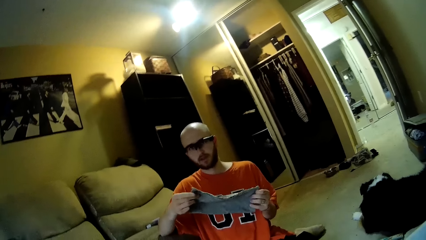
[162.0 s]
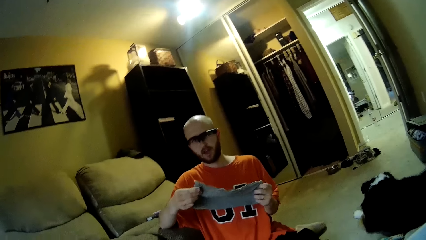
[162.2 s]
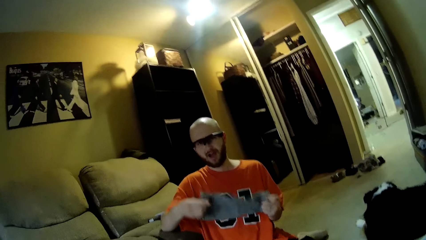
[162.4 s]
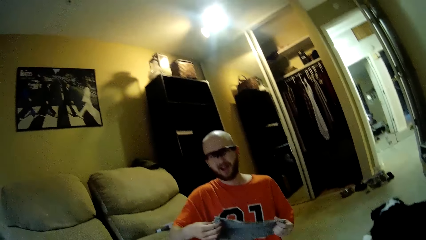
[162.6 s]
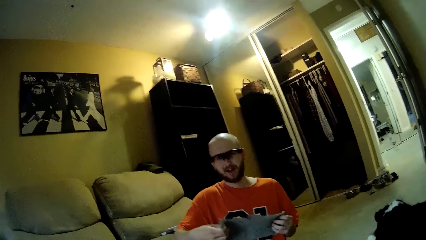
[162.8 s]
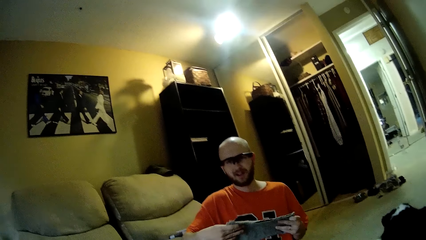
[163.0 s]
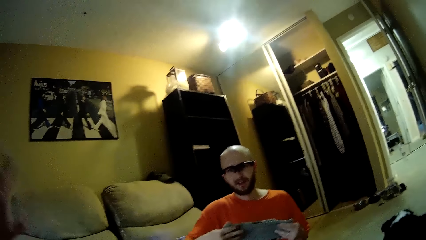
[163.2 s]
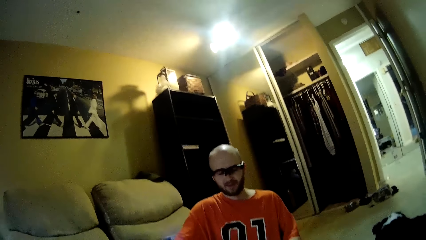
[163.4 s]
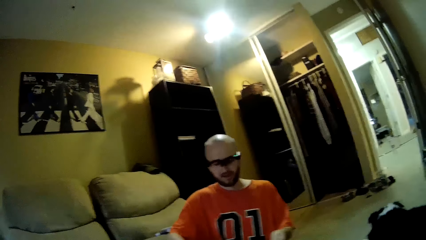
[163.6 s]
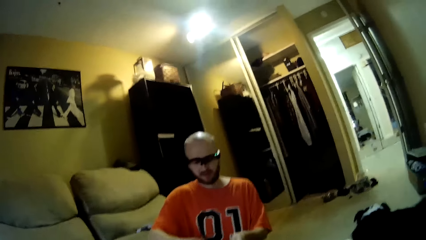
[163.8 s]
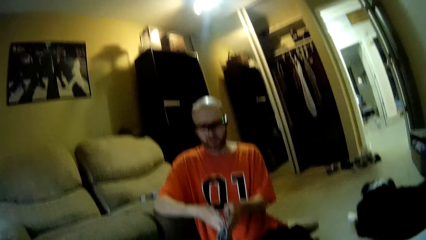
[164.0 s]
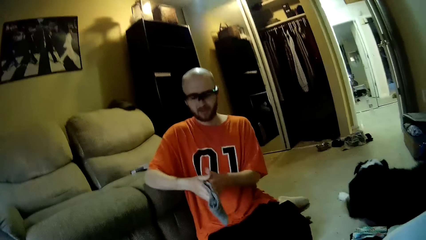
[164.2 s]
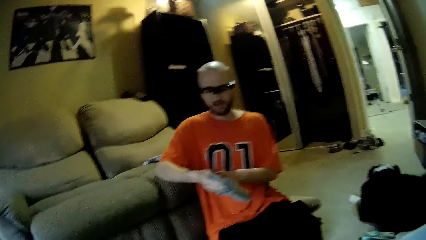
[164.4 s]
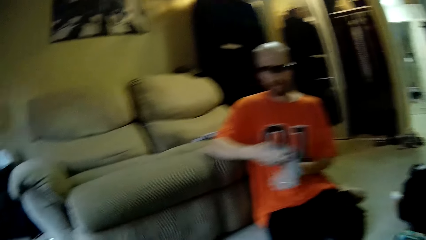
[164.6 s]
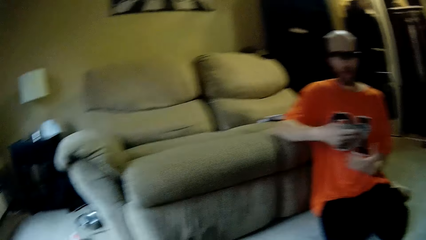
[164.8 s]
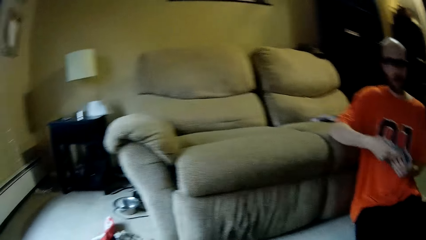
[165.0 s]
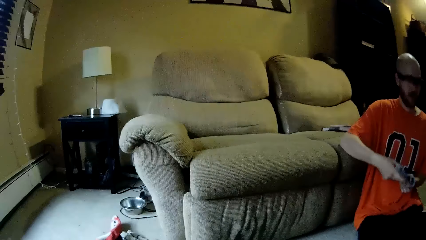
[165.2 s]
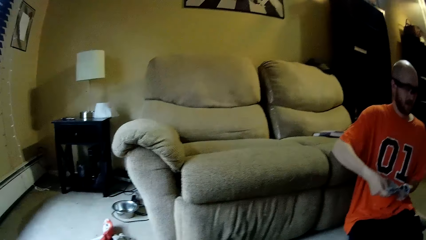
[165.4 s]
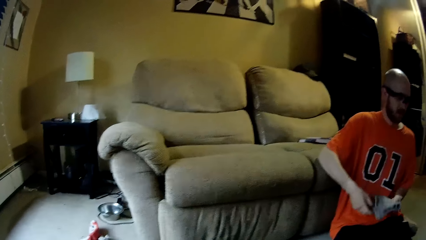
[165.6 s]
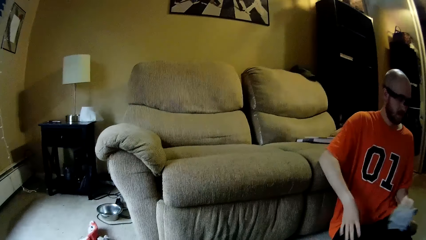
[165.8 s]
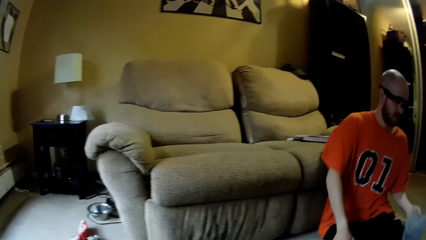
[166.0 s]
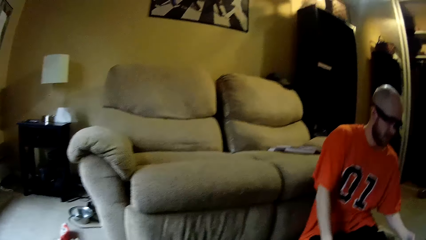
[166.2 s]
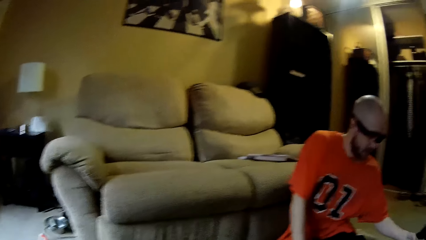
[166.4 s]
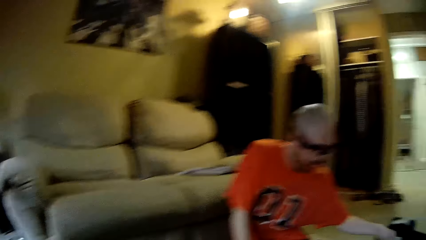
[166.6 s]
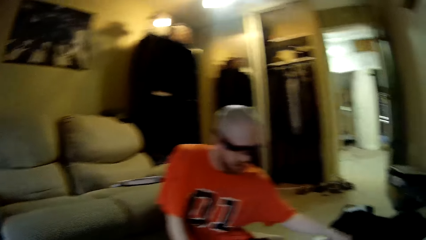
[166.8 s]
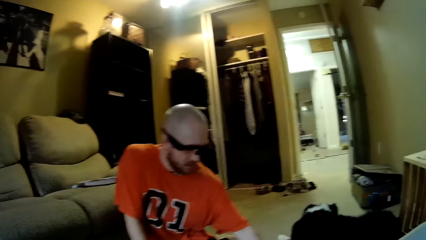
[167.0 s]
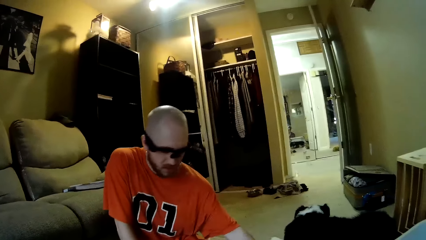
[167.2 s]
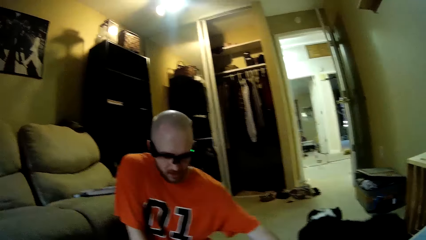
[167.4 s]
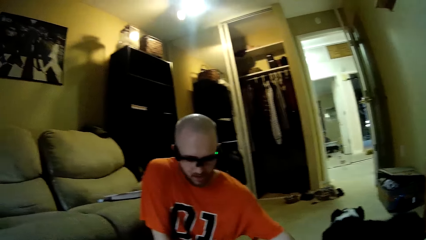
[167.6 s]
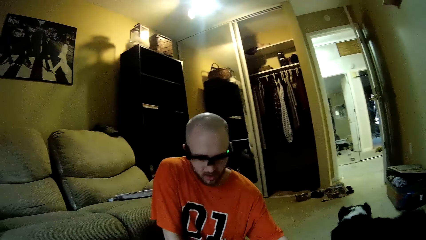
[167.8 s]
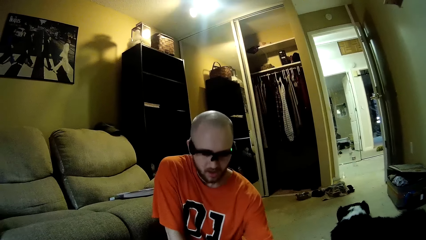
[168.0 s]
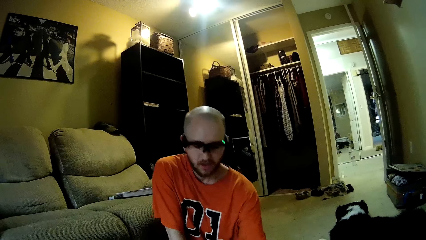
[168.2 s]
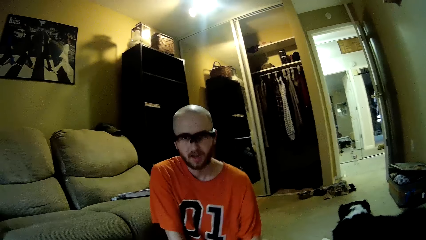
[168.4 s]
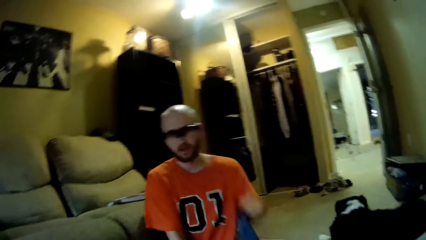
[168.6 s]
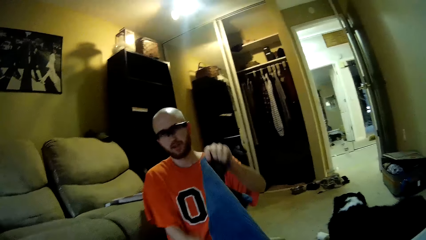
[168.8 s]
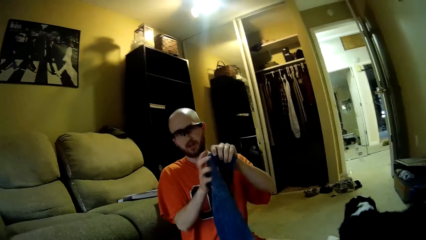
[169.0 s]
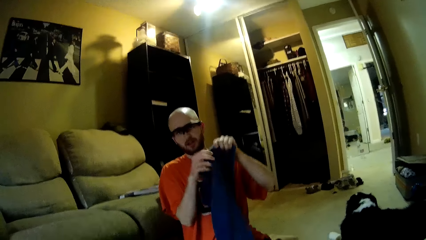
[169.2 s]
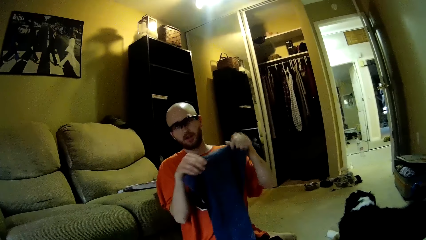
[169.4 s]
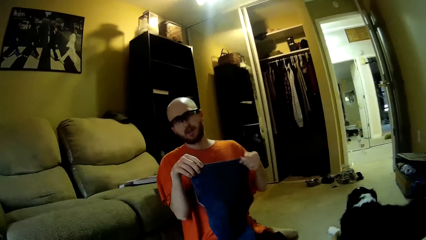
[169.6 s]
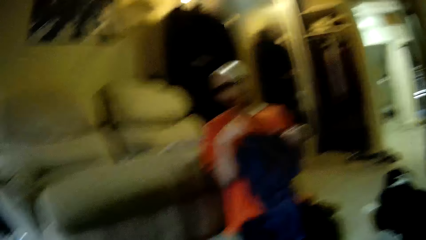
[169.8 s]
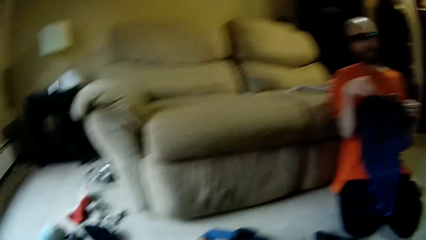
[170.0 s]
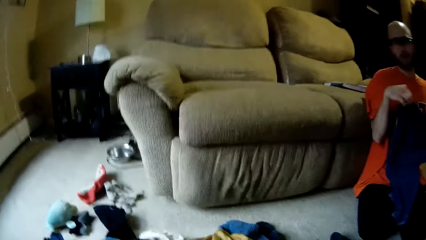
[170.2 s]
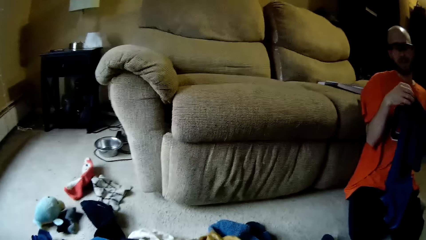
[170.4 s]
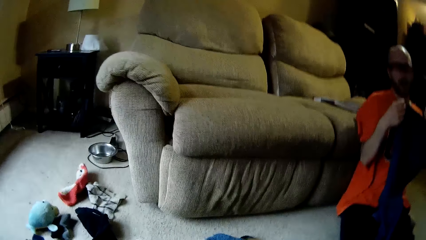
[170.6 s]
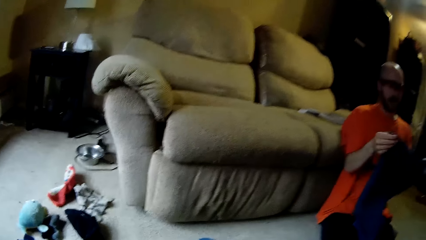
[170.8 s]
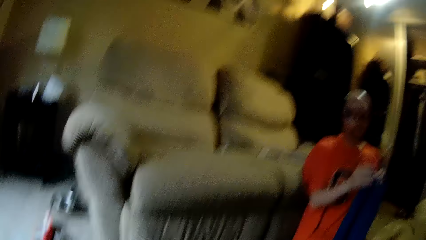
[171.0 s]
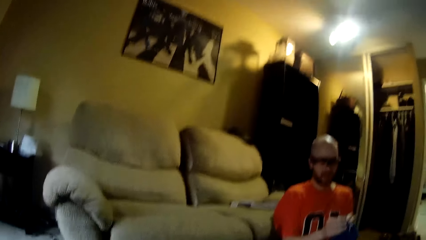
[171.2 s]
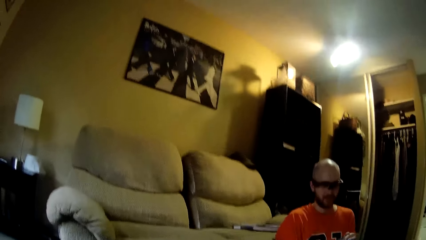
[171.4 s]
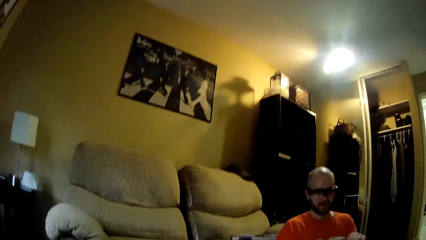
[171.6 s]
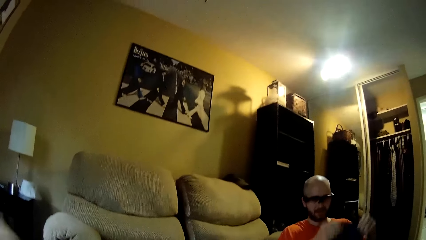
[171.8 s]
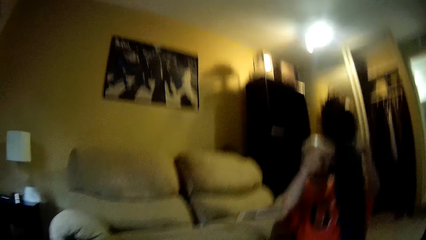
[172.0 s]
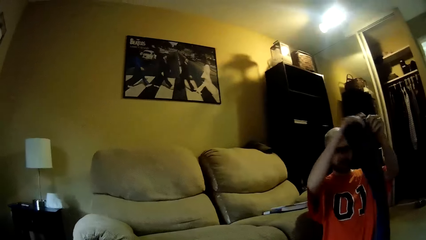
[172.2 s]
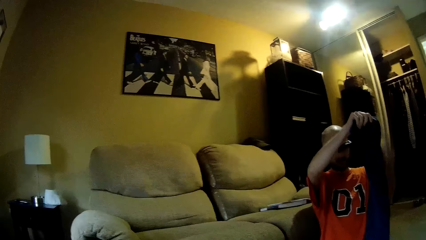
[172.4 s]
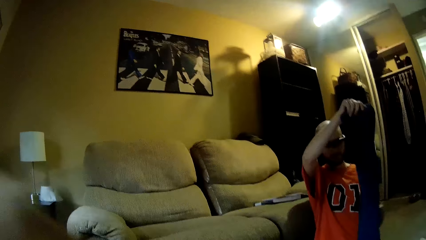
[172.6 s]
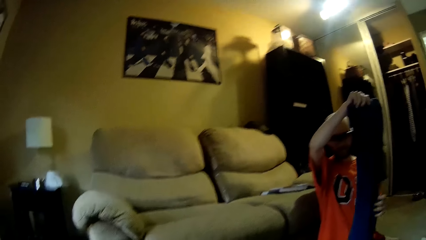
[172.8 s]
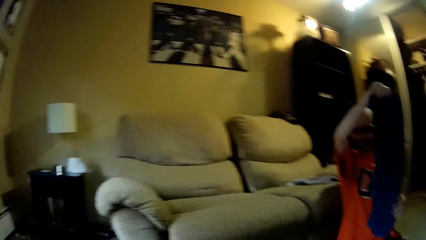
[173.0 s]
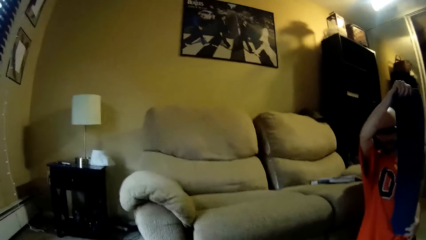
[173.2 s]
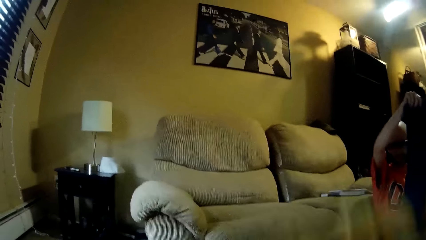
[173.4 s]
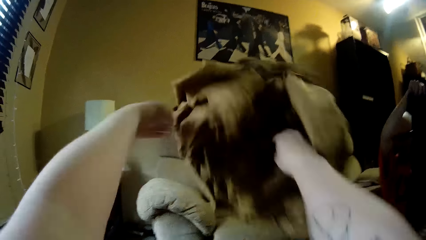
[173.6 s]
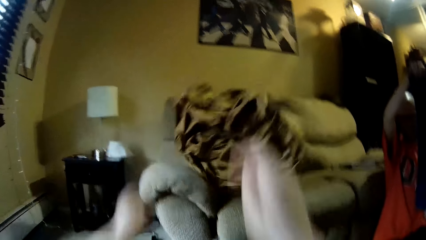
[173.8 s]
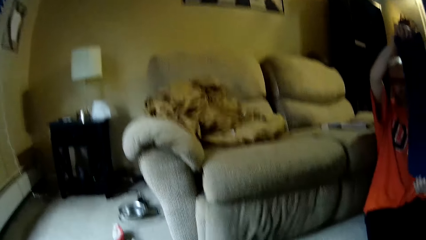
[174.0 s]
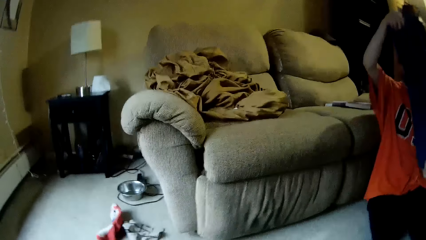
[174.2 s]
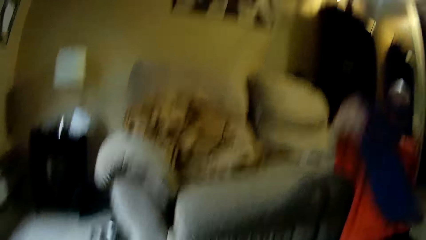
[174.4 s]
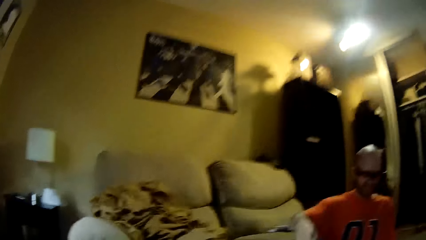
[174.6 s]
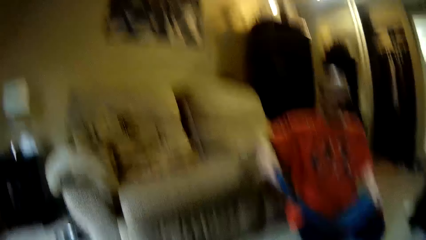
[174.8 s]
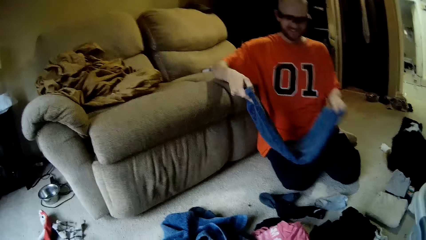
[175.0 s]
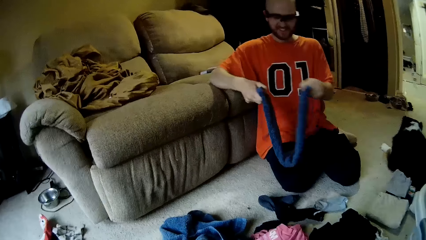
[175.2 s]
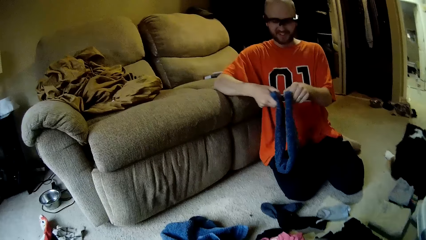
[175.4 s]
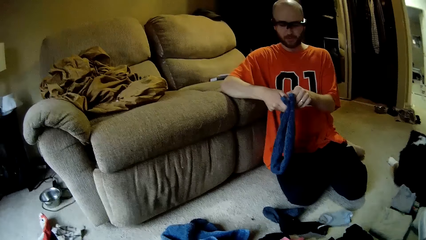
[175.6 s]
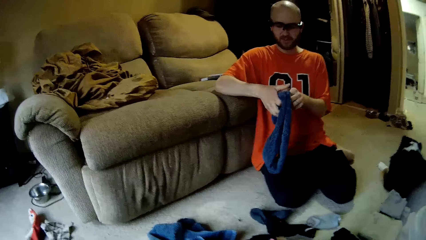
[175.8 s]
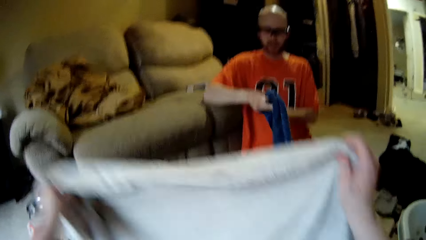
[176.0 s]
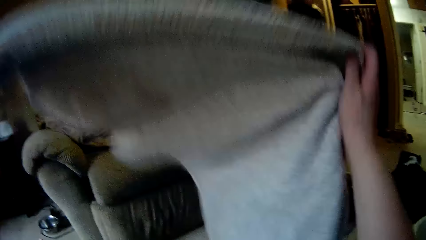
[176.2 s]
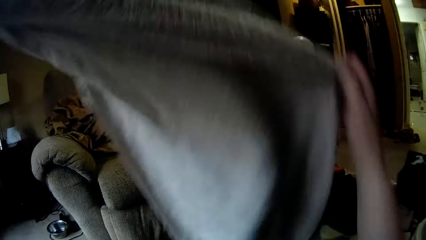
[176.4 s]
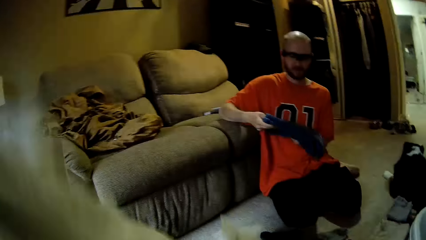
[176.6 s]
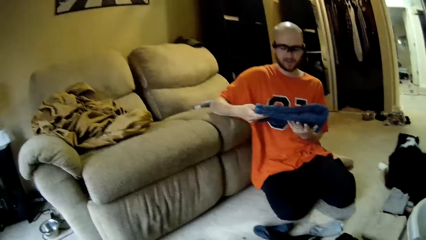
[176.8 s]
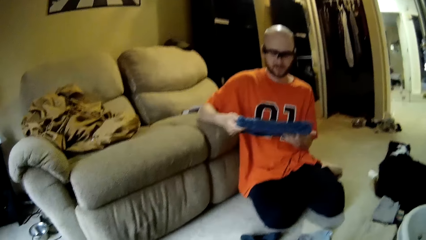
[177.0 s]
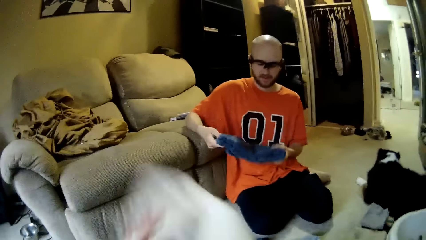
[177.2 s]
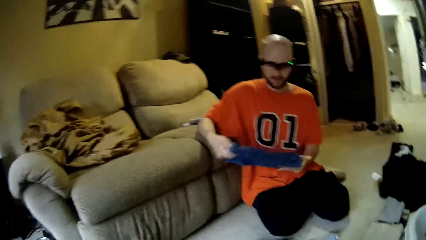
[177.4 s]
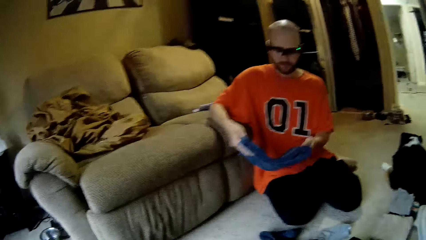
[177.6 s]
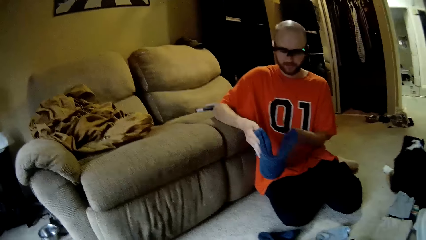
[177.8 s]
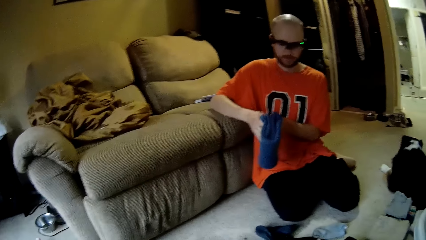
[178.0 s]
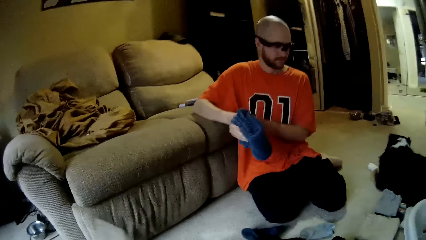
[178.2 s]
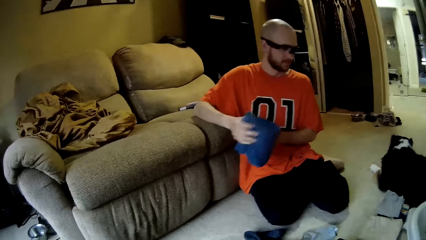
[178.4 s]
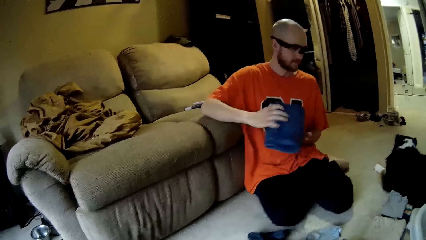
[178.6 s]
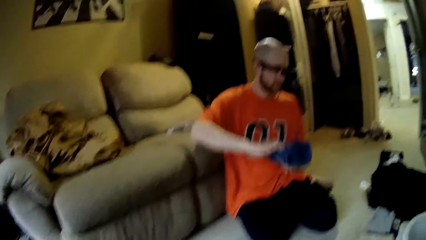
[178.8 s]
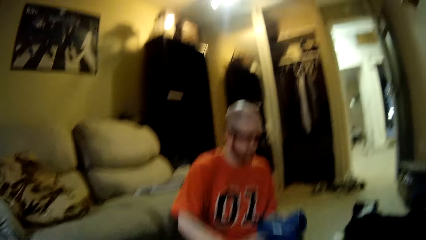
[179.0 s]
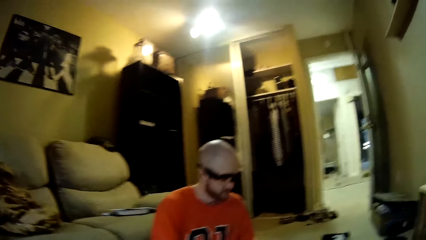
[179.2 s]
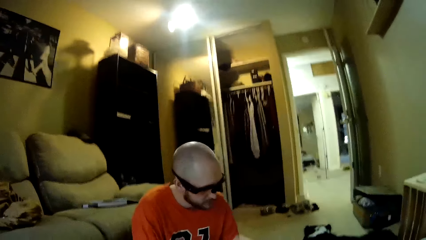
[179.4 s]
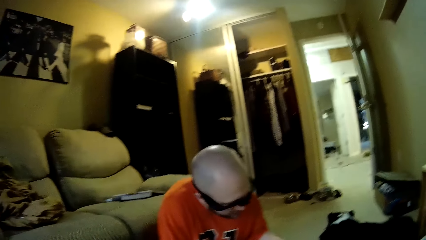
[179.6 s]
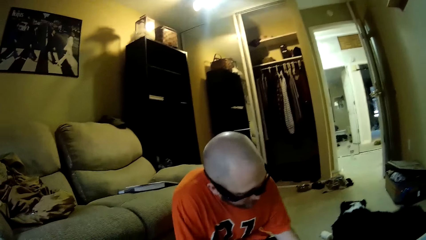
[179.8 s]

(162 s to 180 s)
A man folds a cloth with his hands. The camera wearer converses with the man. The man drops the cloth on the floor with his left hand. The camera wearer converses with the man. The man picks up the cloth from the floor with his left hand. The camera wearer picks up the cloth. The man interacts with the camera wearer. The camera wearer converses with the man. The man folds the cloth with his hands. The camera wearer converses with the man. She throws the cloth in her hands on the couch. She converses with the man. She picks up the cloth from the floor with her hands and folds the cloth with her hands. The man holds the cloth. The camera wearer converses with the man. The man places the cloth on the floor.
